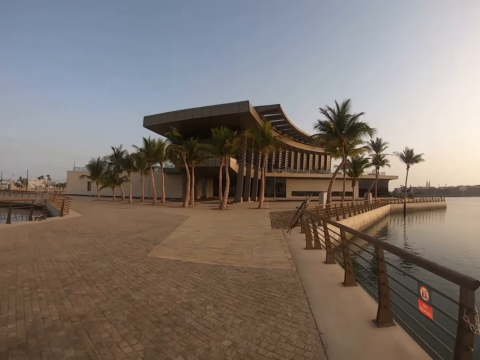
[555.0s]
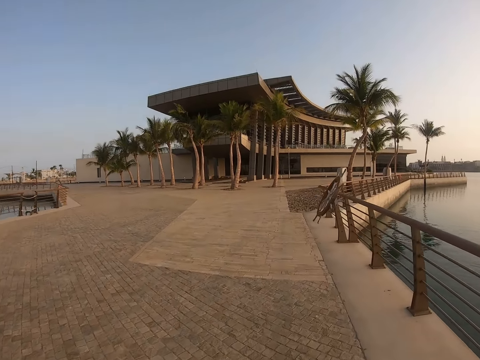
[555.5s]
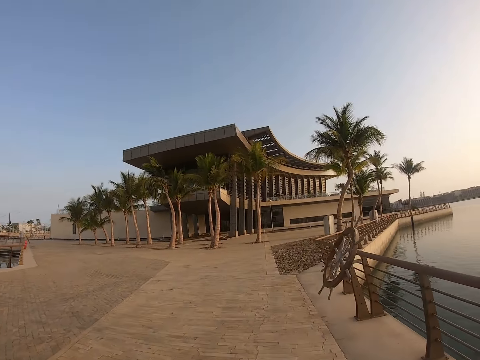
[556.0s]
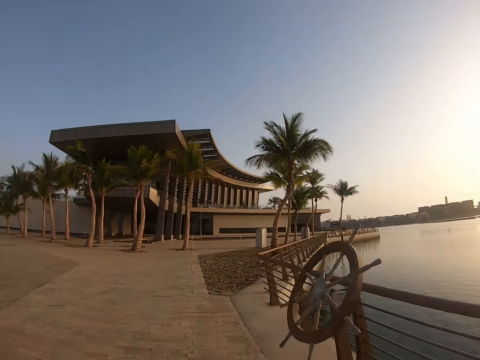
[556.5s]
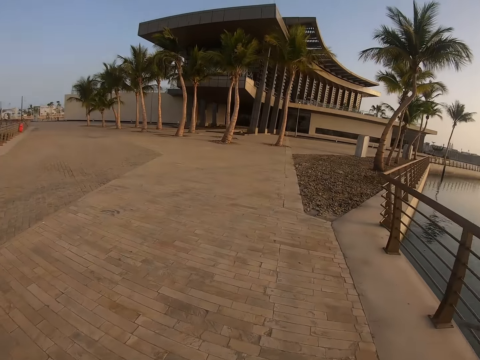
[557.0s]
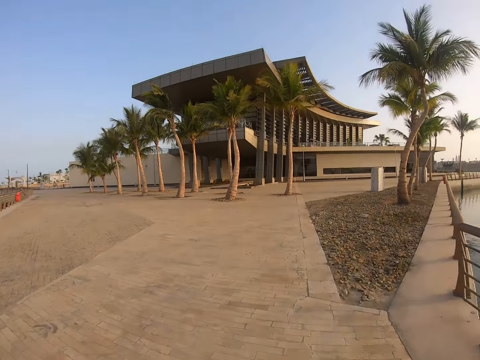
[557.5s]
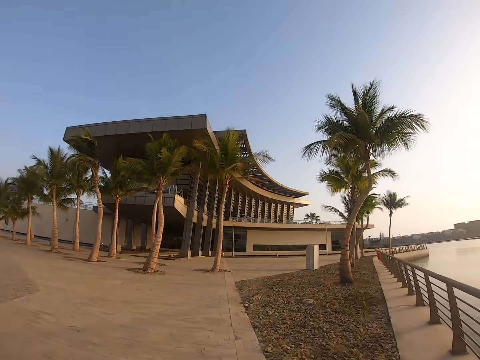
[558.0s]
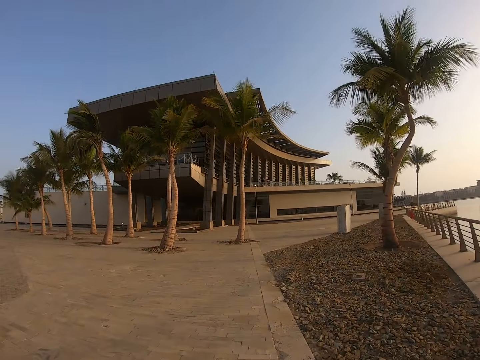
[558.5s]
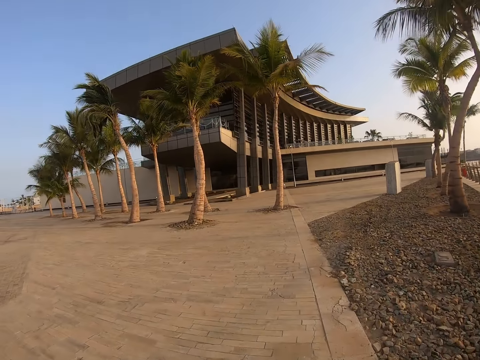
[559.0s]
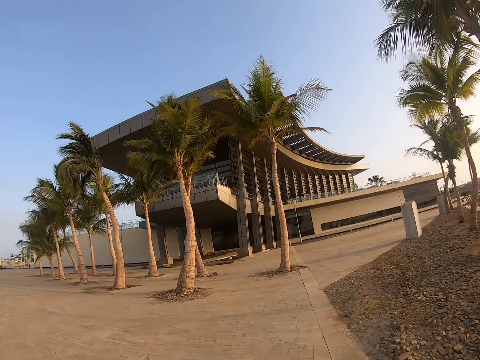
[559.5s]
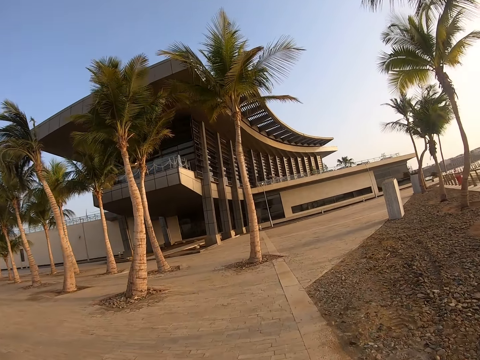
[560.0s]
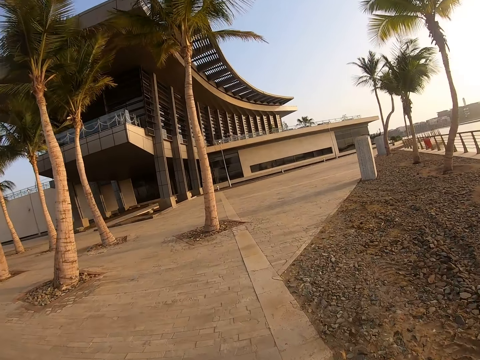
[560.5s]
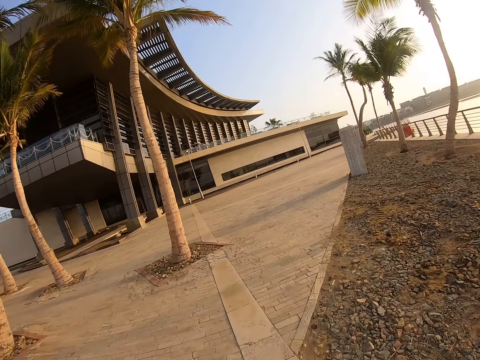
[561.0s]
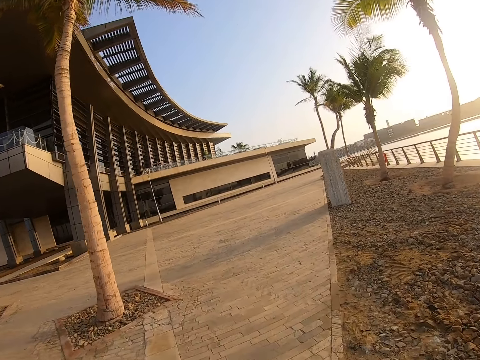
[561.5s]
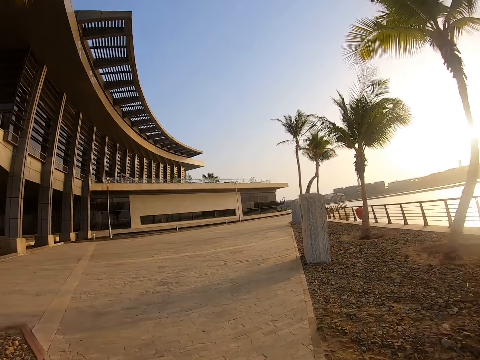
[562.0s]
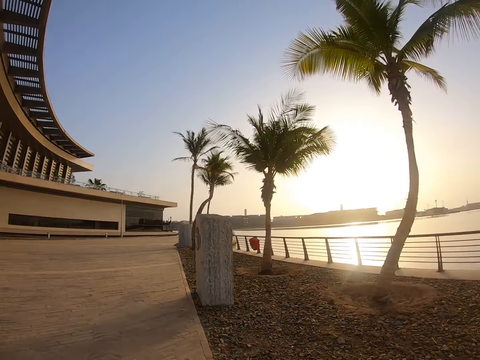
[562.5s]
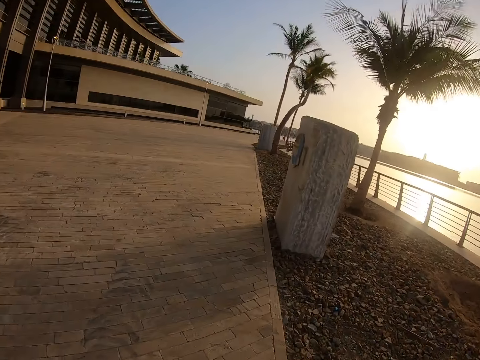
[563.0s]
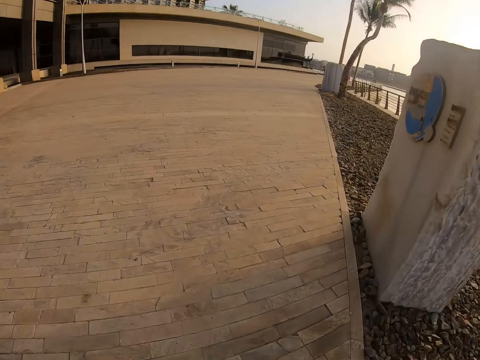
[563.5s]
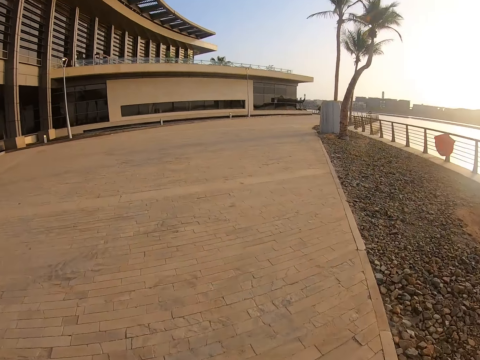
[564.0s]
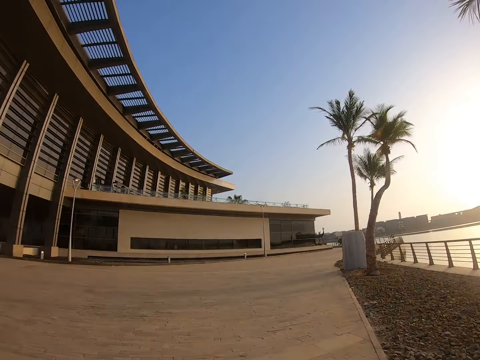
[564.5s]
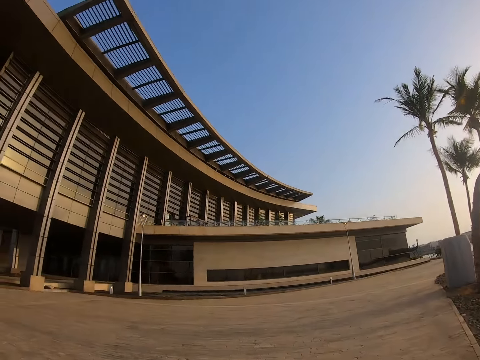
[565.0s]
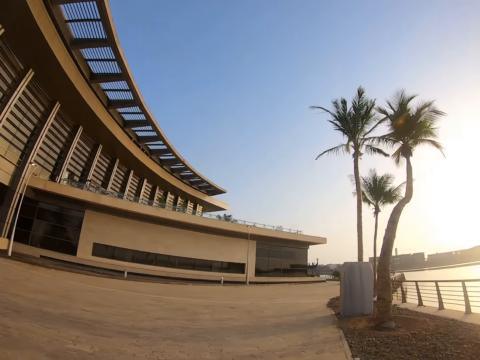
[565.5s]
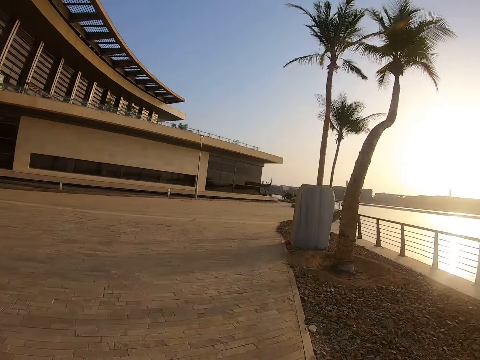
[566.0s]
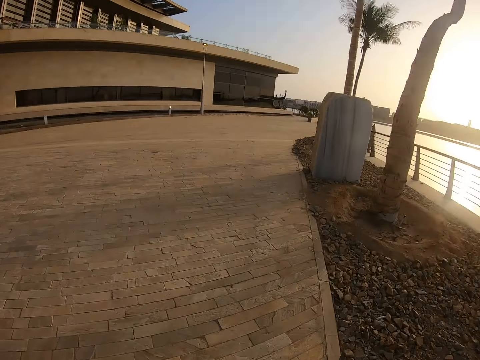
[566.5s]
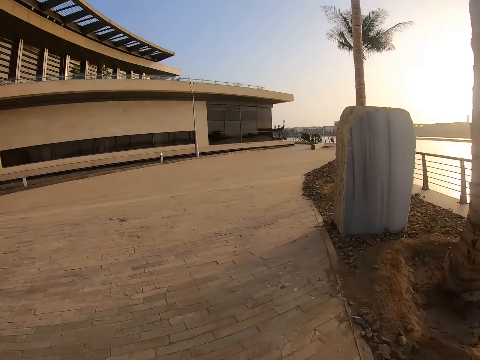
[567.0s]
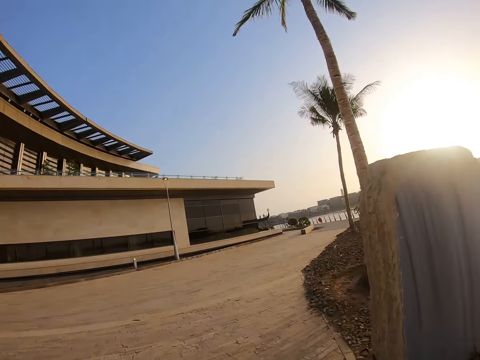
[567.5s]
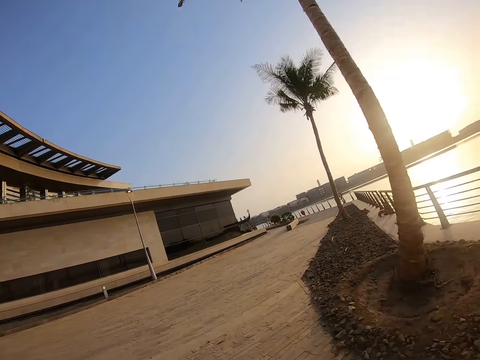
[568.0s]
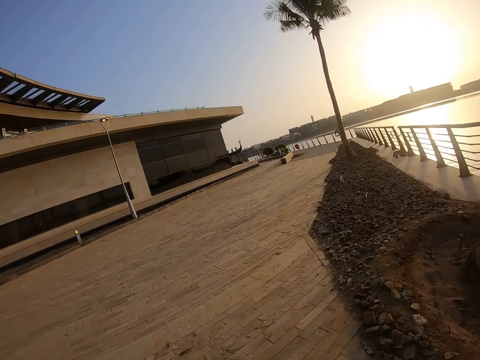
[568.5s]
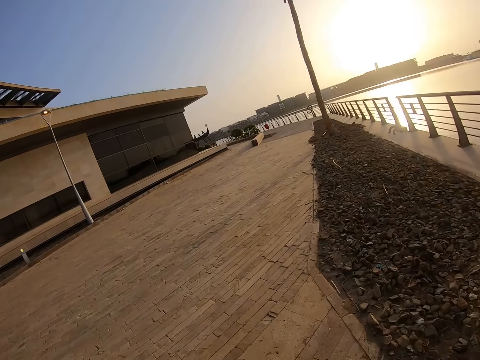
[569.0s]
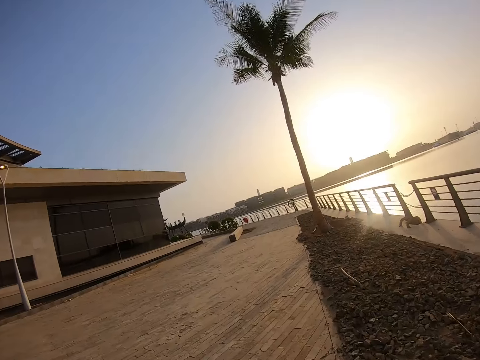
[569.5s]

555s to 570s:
The camera wearer looks around. They look around again. They run on the pavement. They look around. They run on the pavement.

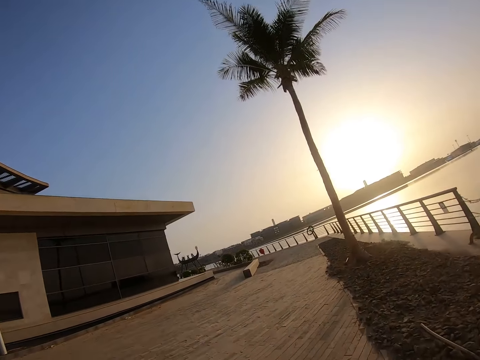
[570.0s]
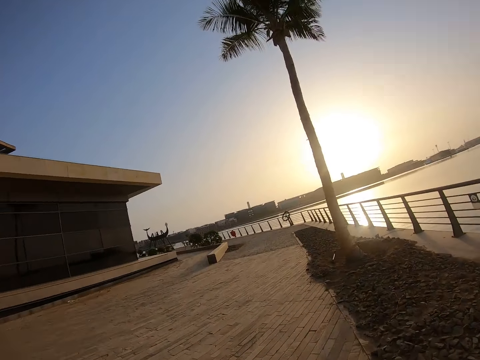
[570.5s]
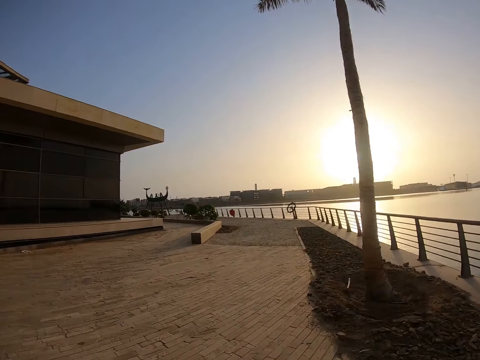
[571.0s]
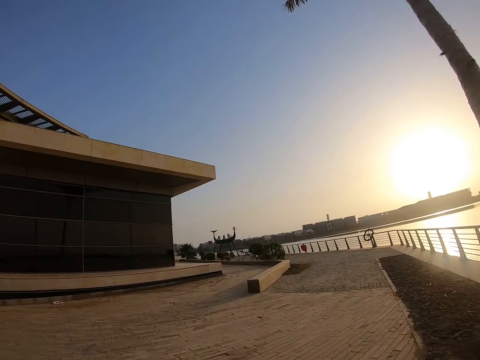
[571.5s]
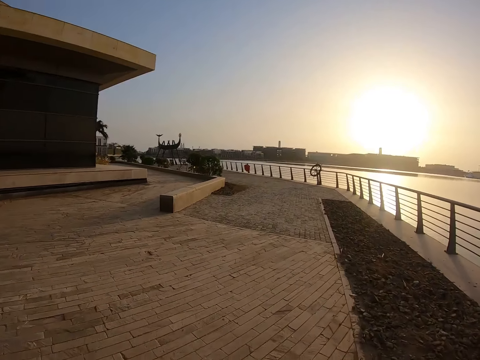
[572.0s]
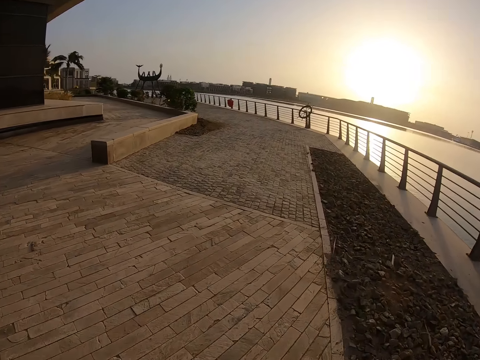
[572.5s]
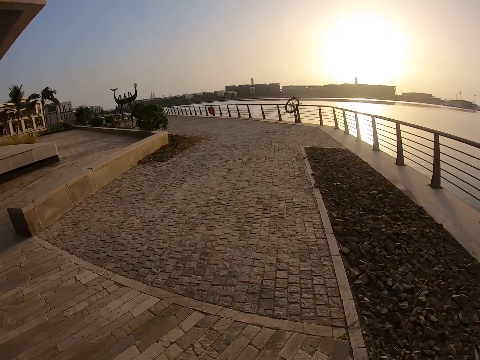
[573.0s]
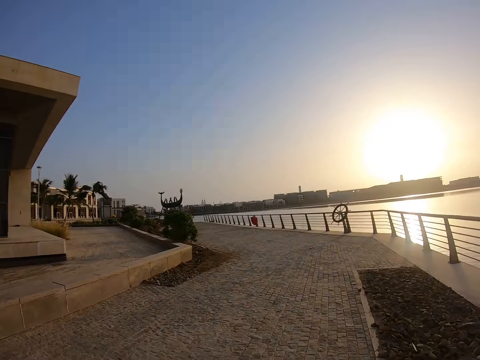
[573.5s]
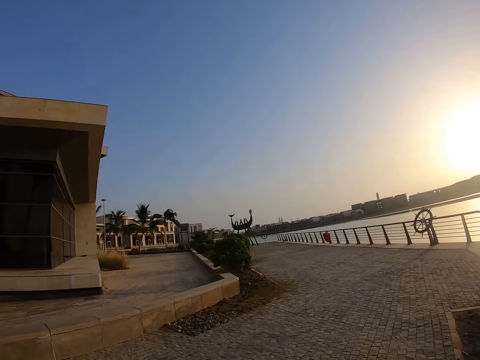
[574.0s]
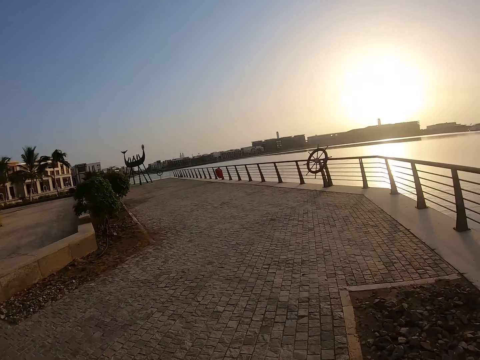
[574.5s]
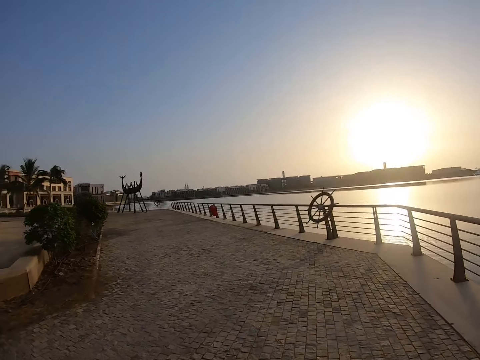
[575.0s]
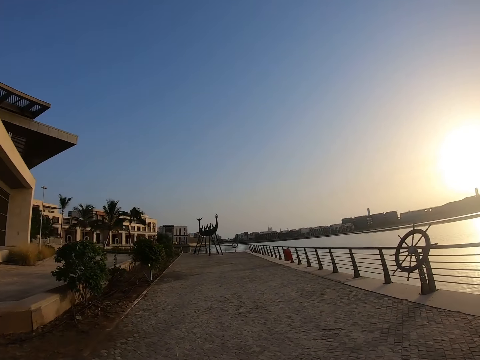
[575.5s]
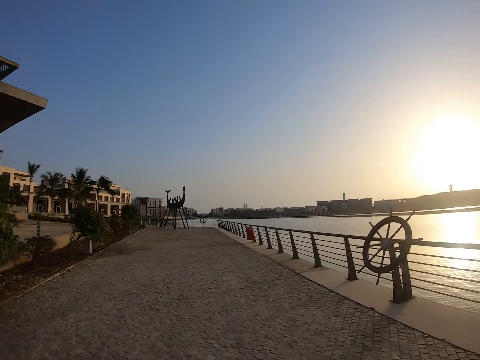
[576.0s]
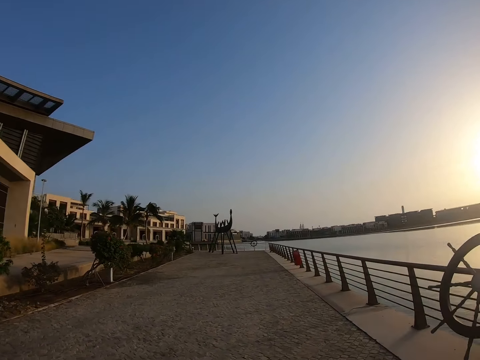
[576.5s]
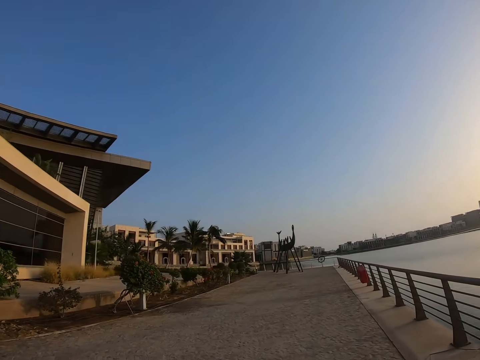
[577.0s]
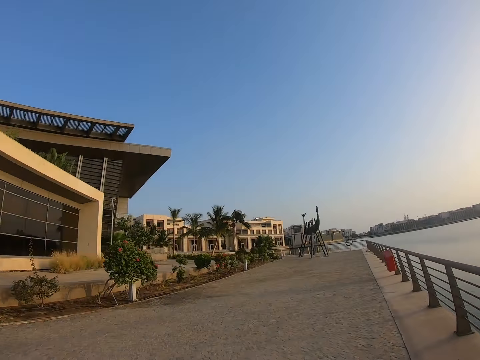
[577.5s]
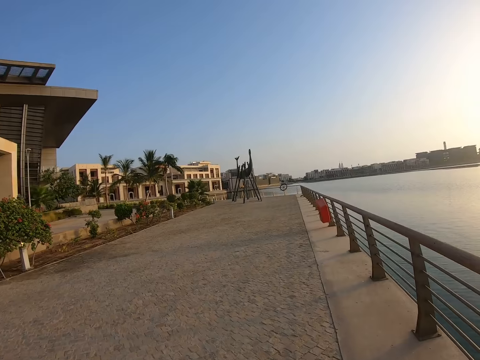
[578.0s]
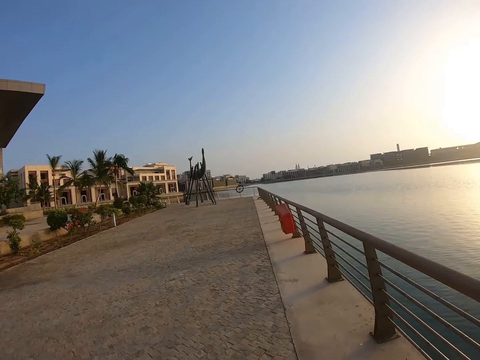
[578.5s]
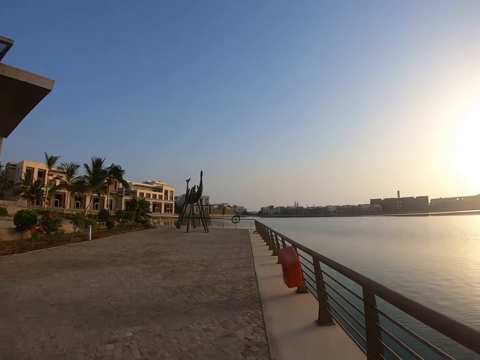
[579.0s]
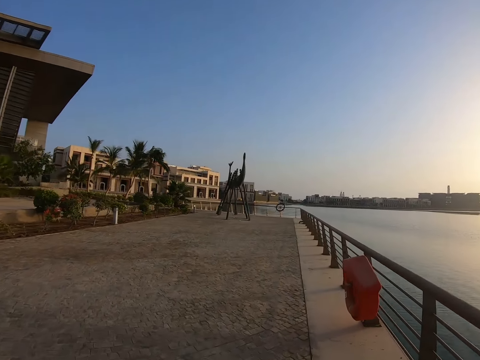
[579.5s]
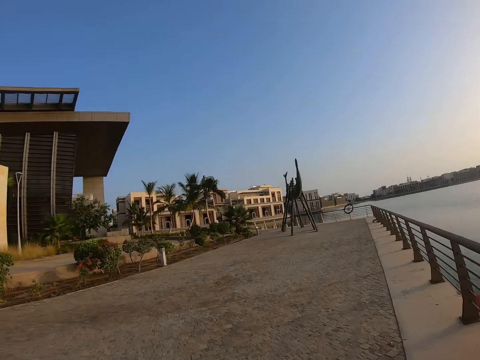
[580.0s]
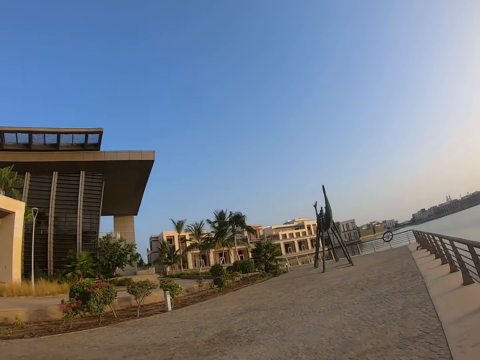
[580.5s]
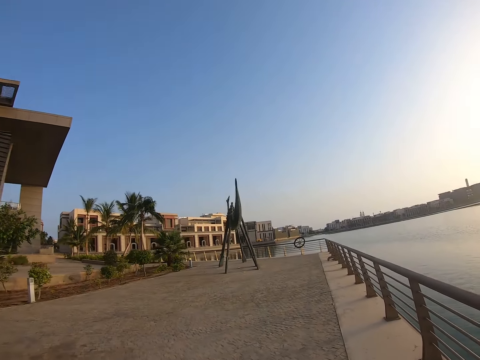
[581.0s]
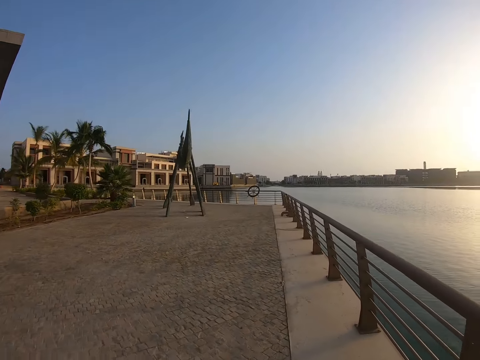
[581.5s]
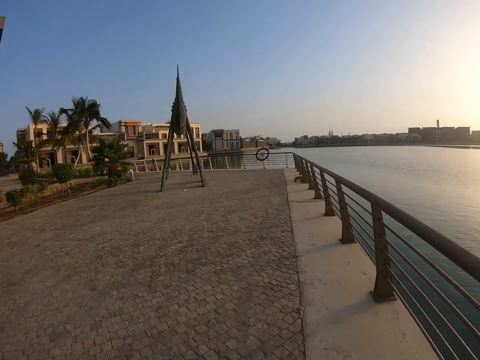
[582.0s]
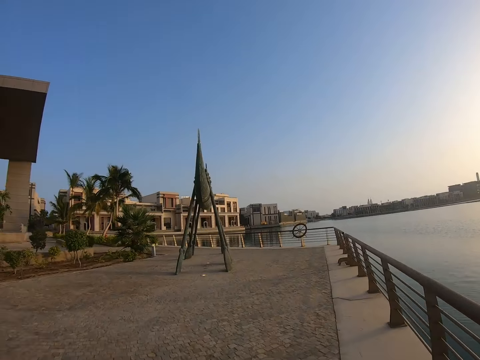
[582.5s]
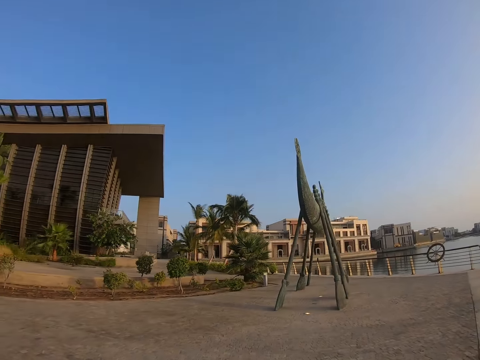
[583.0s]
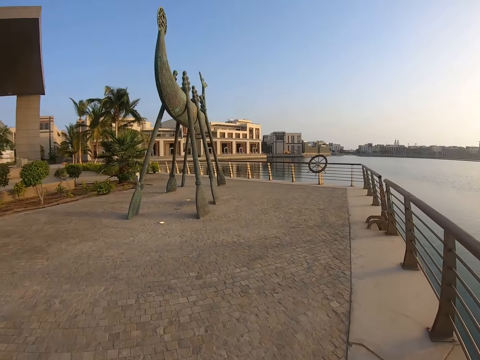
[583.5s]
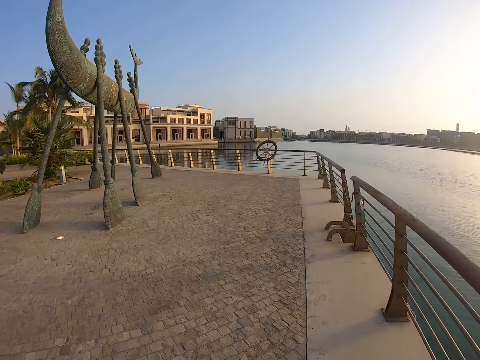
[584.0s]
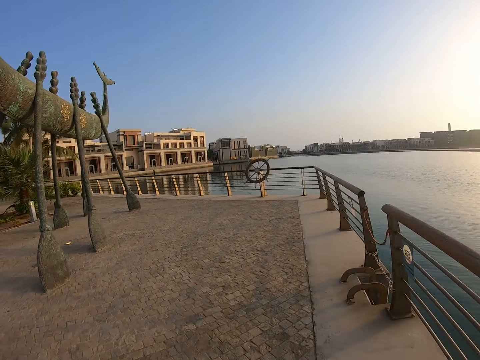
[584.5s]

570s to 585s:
The camera wearer runs on the pavement. They look around.
